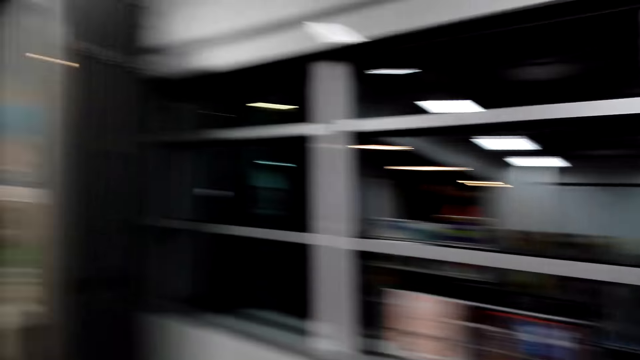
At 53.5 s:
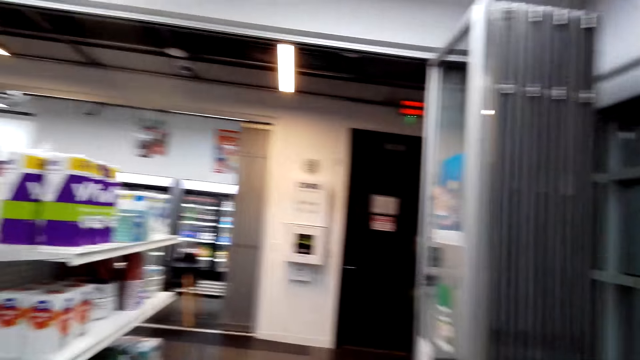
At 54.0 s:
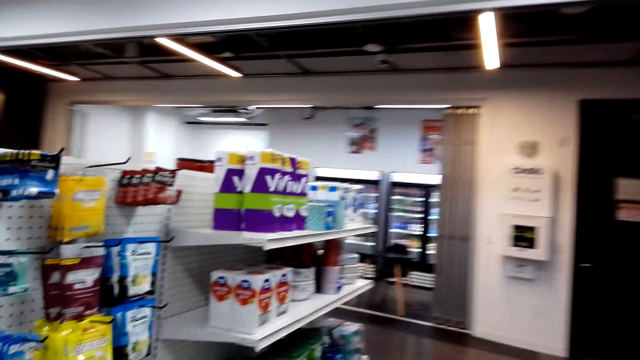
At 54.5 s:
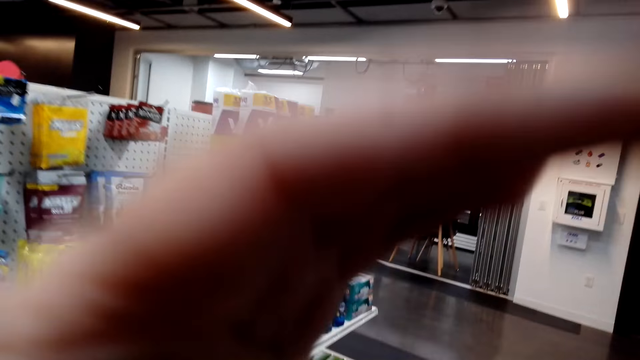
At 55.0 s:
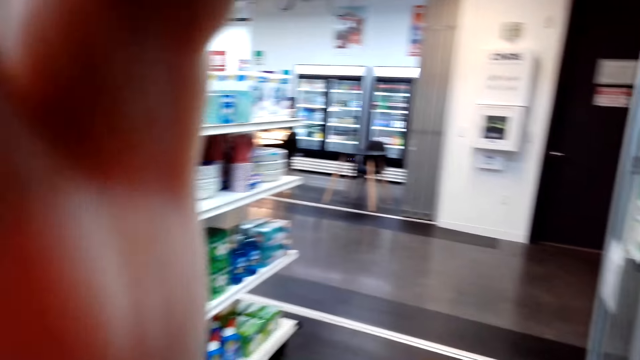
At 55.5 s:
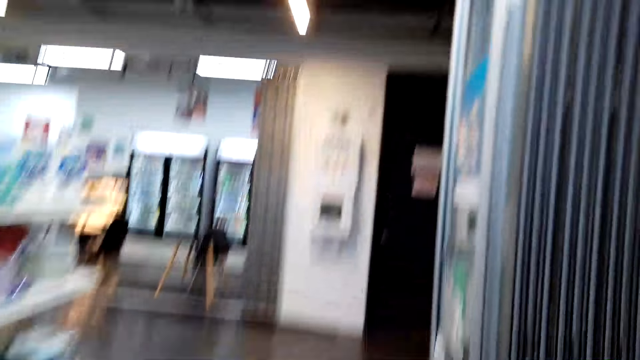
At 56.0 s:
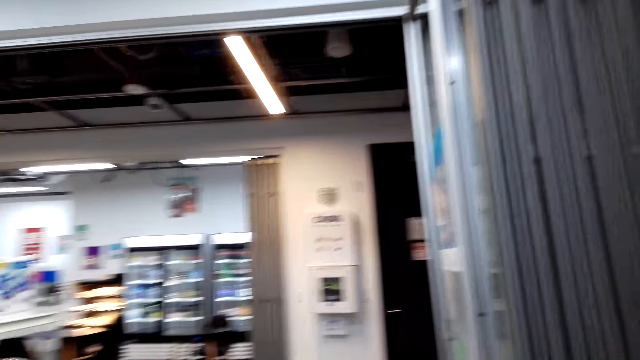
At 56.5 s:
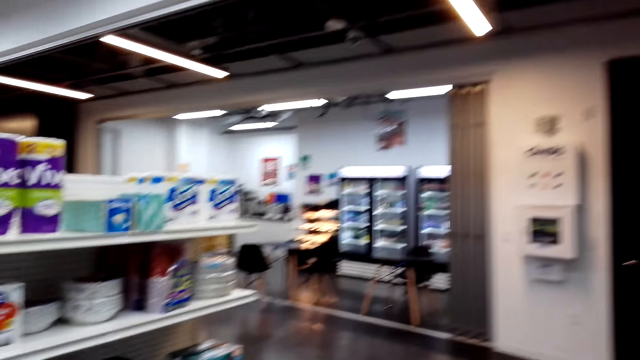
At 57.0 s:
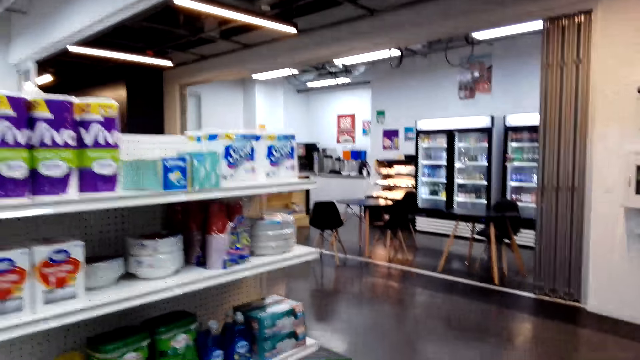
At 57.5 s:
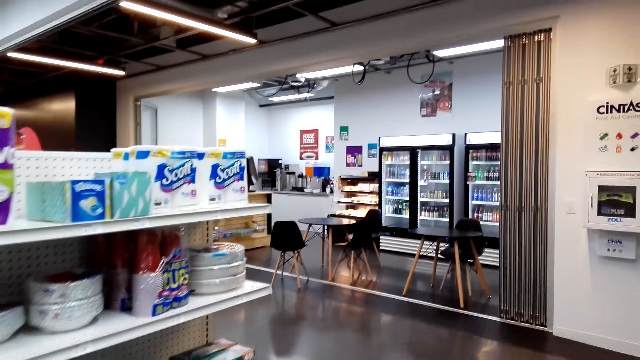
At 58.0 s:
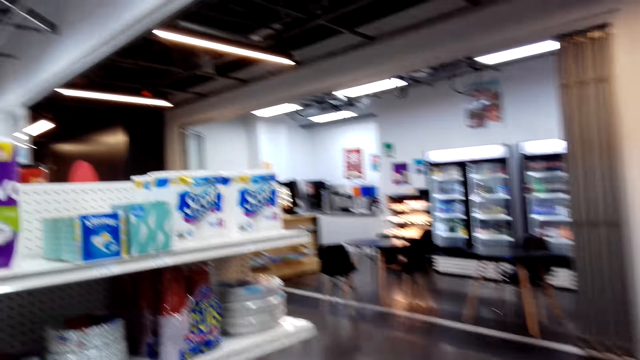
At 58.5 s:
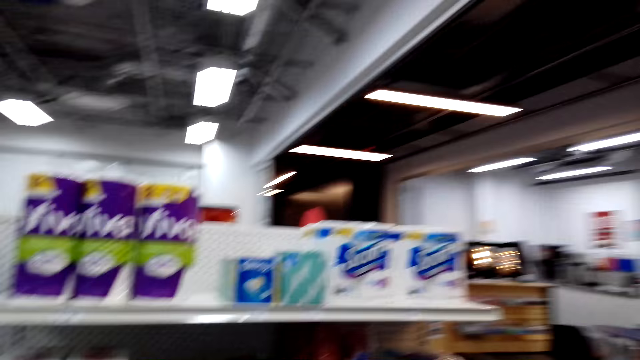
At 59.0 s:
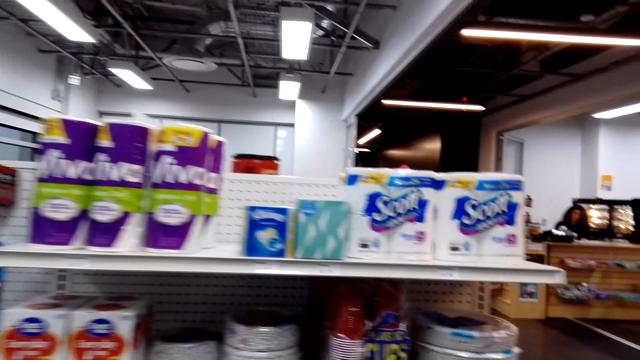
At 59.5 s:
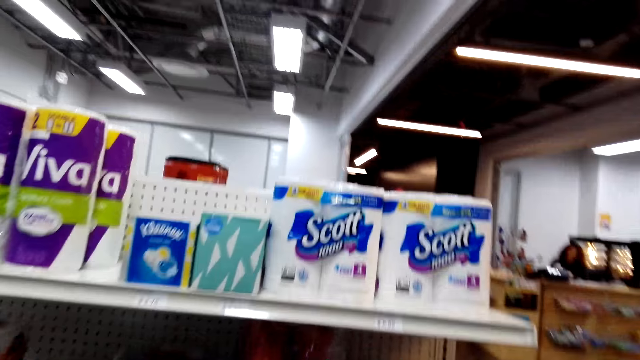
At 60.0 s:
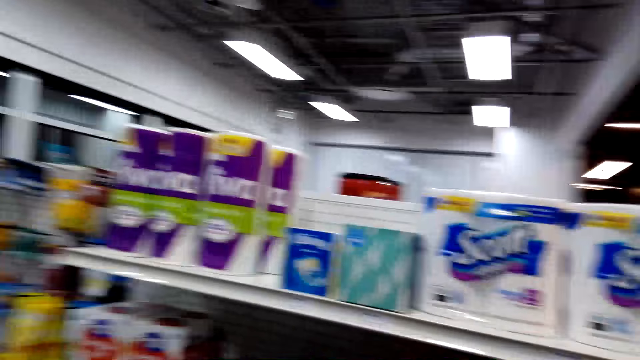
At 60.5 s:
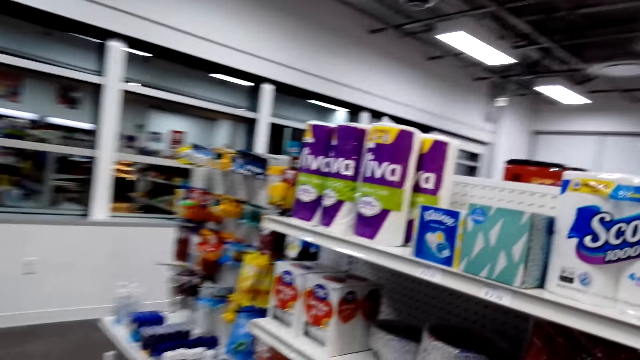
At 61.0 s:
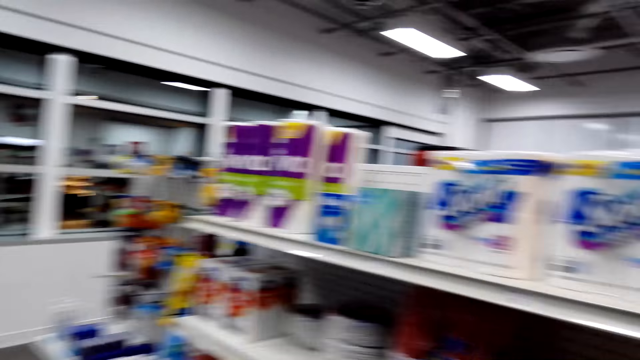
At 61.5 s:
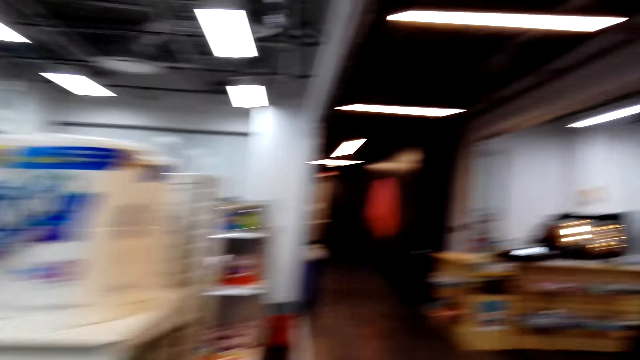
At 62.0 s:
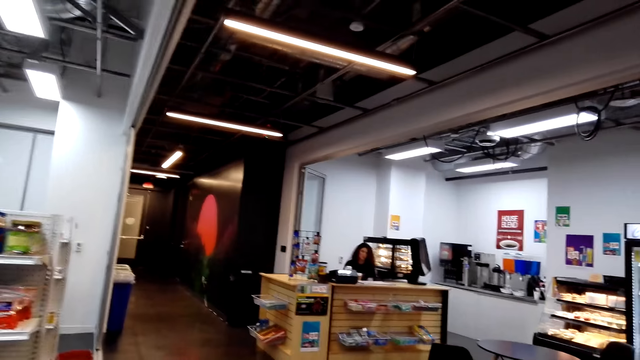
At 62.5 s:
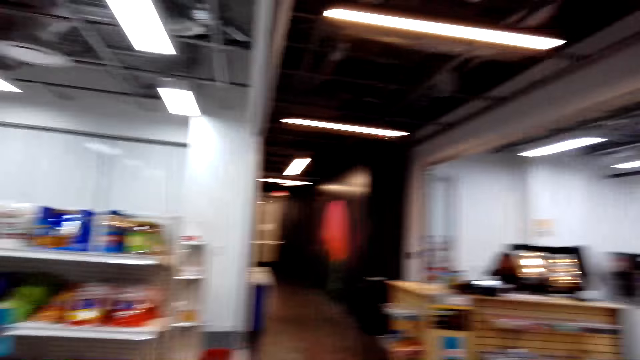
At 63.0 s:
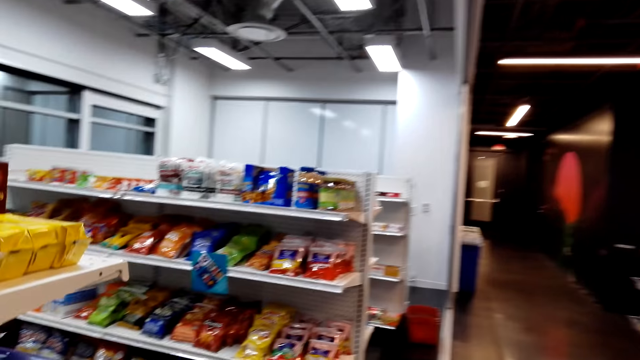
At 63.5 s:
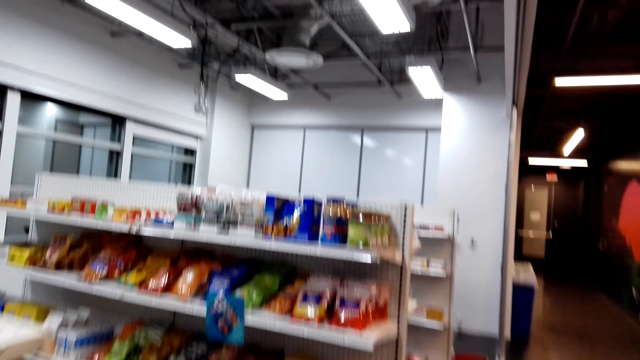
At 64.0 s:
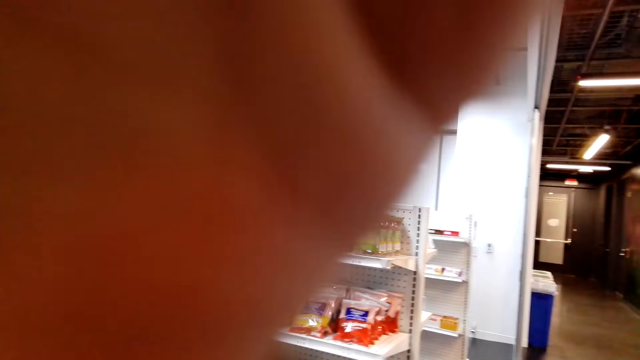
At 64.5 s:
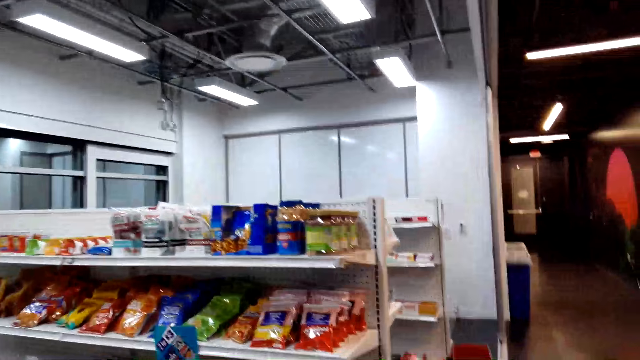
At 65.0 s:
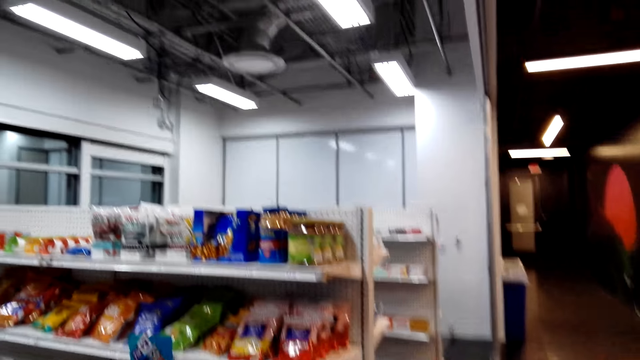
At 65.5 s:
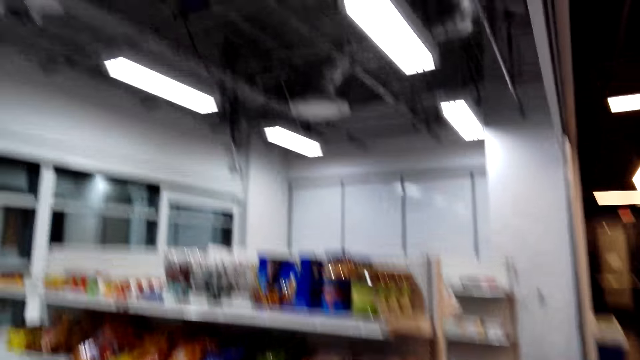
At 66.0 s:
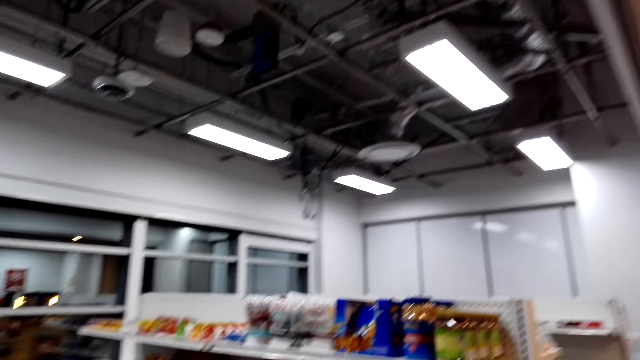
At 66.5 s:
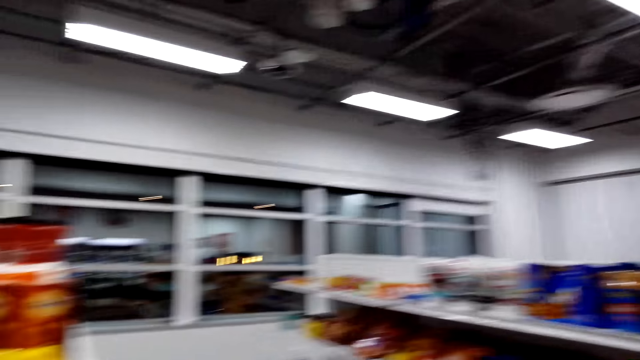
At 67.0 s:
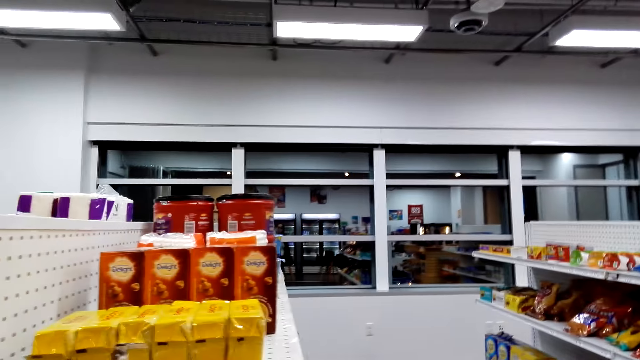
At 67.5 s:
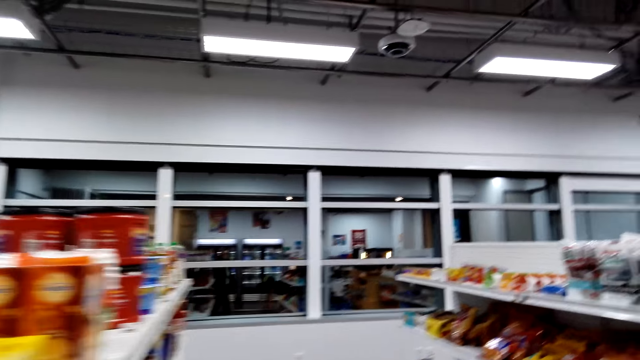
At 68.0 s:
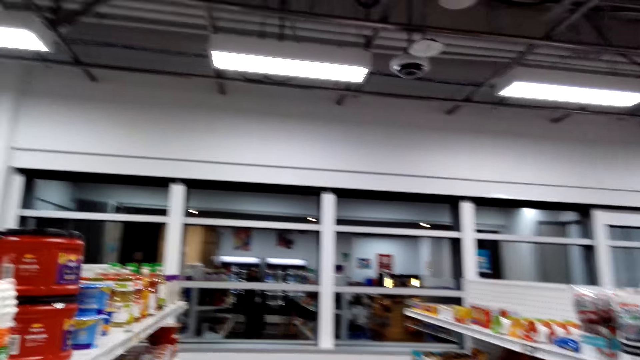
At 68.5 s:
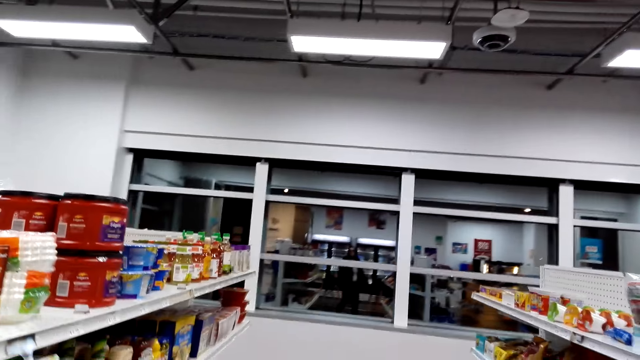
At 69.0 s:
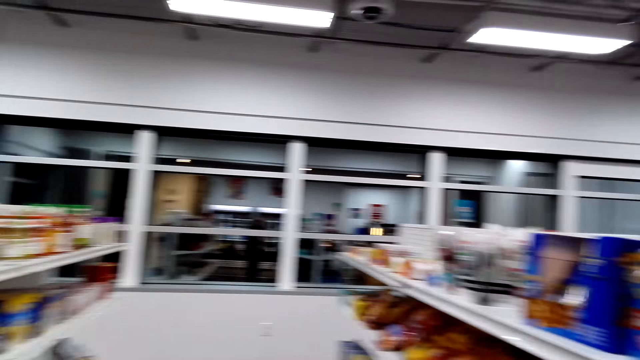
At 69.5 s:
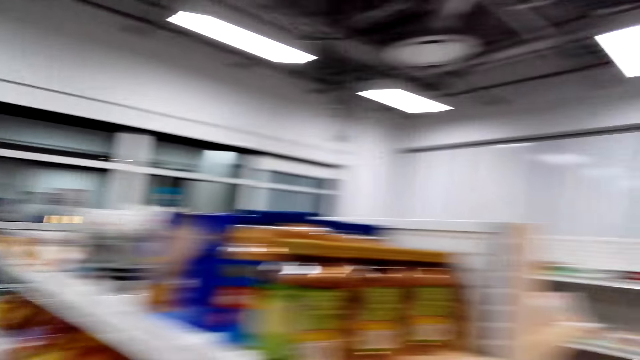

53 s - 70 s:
The camera wearer moves the left hand. They lift up the hand and walk around the shop. They look at the tissues on the shelves. They move the left hand, lift up the hand and walk around the shop.

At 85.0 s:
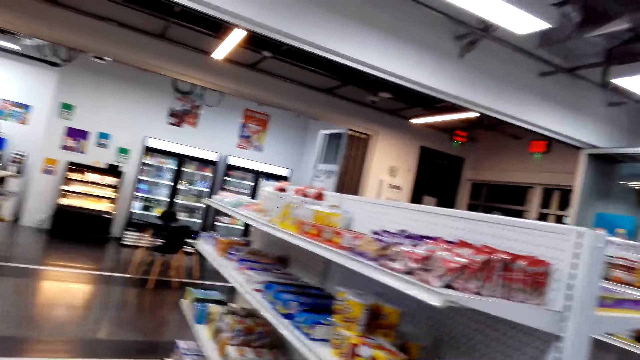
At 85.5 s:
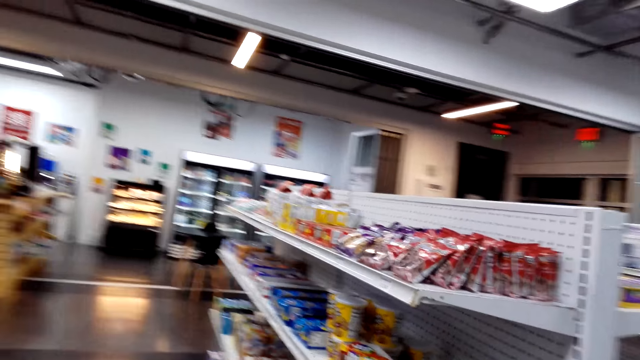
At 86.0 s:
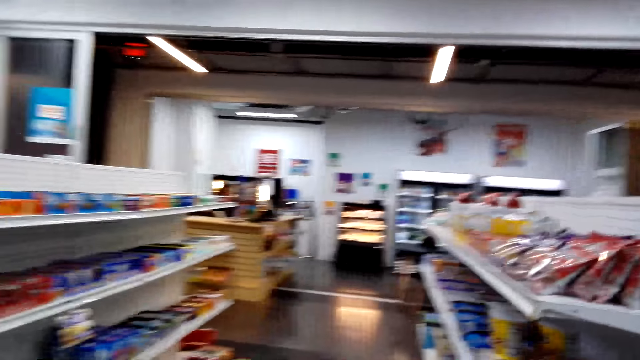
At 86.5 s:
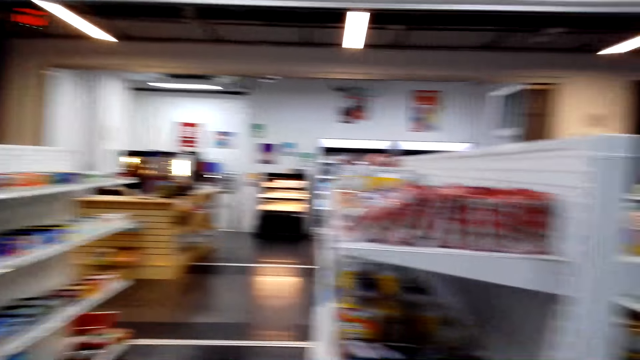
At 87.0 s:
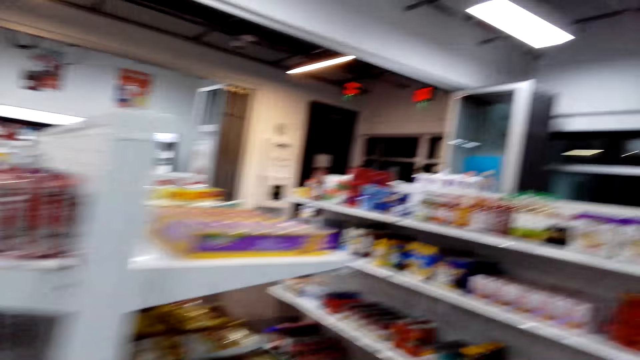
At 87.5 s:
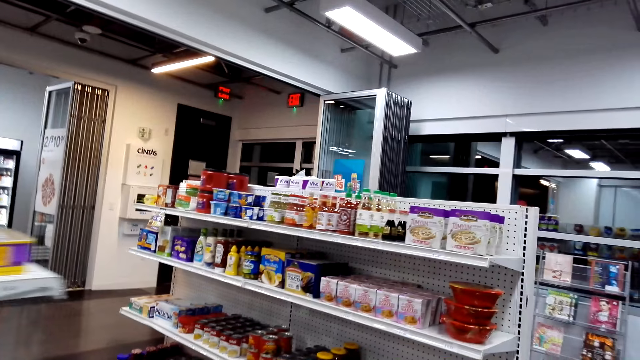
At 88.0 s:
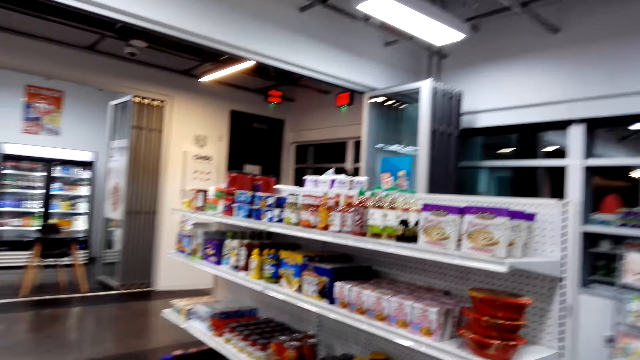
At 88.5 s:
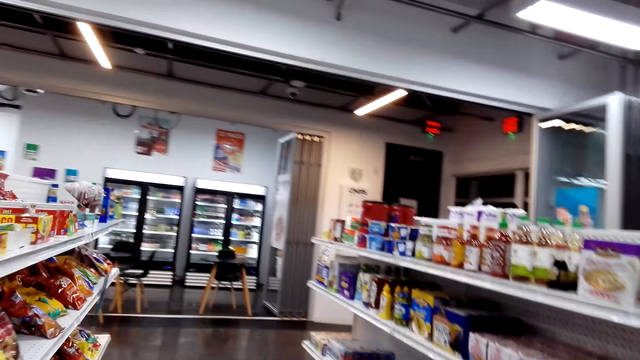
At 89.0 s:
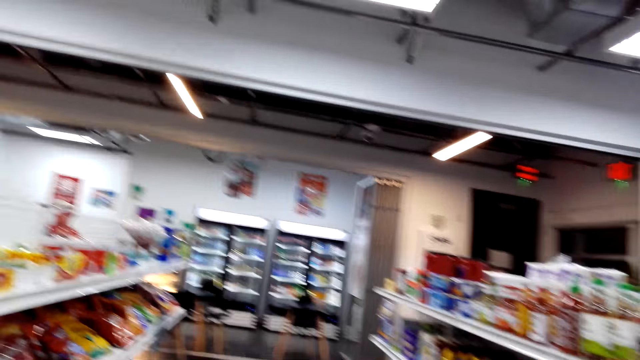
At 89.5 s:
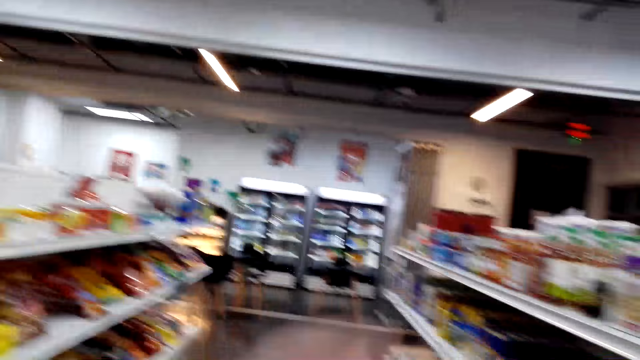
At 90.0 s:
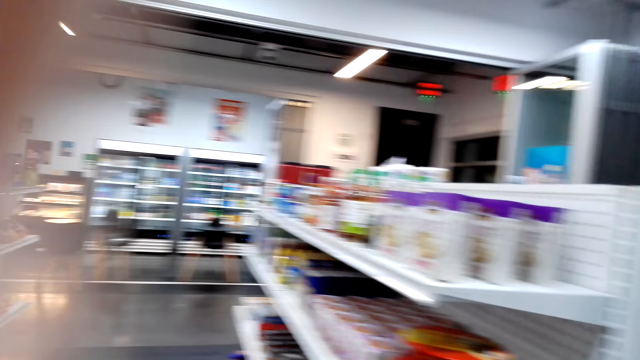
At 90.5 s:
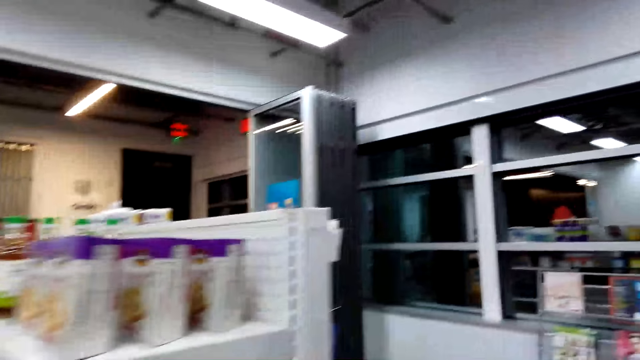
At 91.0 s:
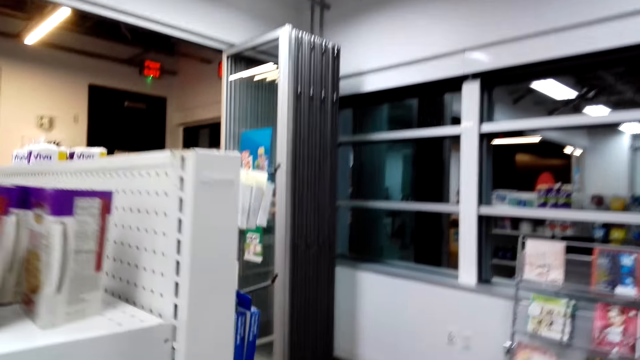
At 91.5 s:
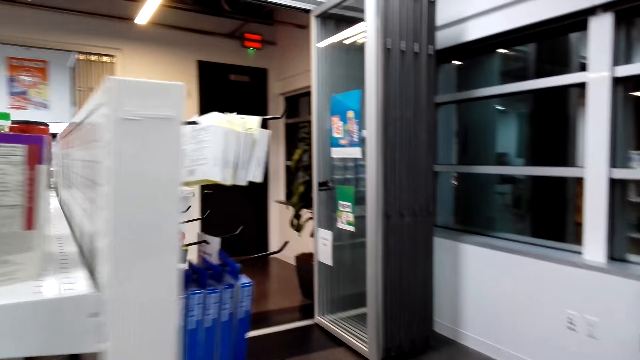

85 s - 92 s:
The camera wearer looks at the shelves. They look at the shelves again. They lift up the hand, move the left hand and walk around the shop.
